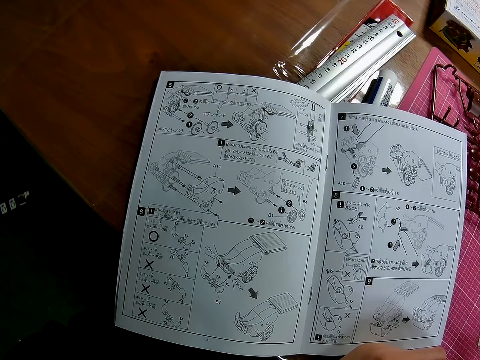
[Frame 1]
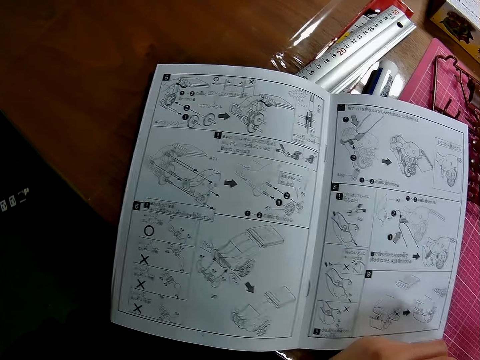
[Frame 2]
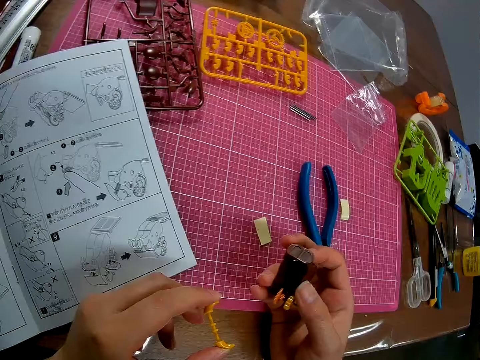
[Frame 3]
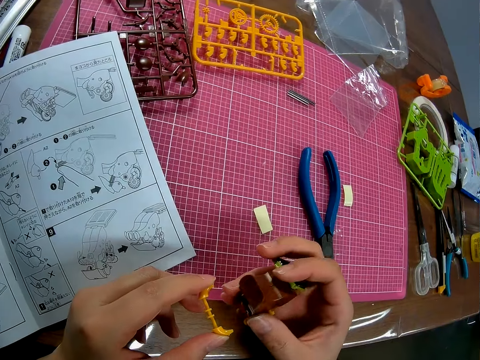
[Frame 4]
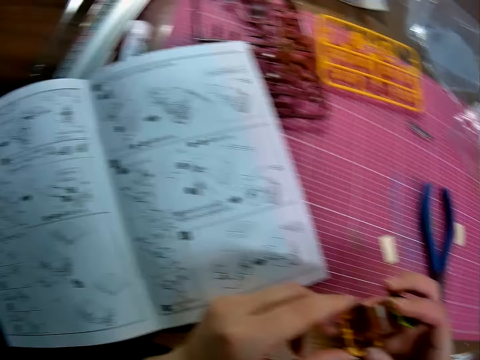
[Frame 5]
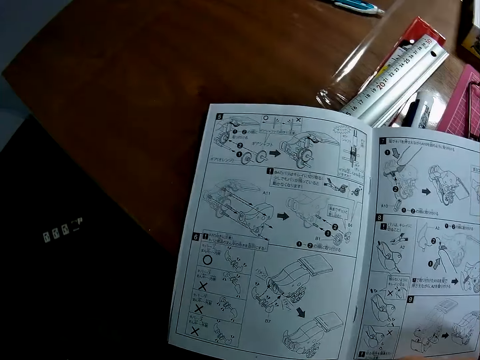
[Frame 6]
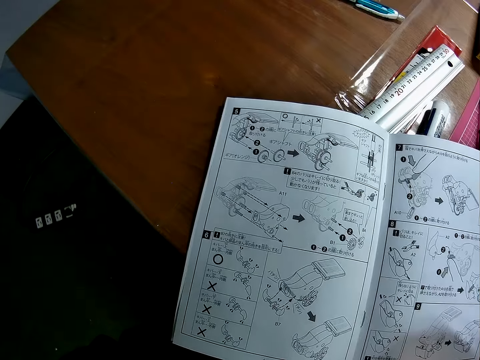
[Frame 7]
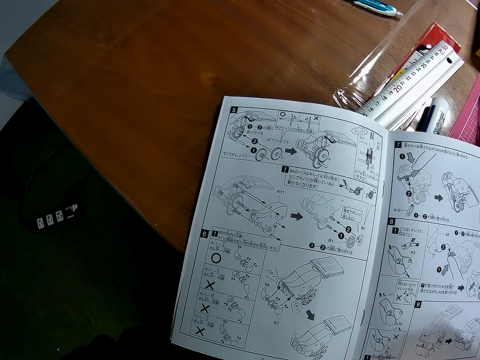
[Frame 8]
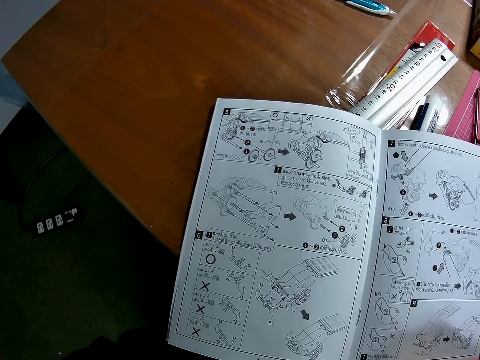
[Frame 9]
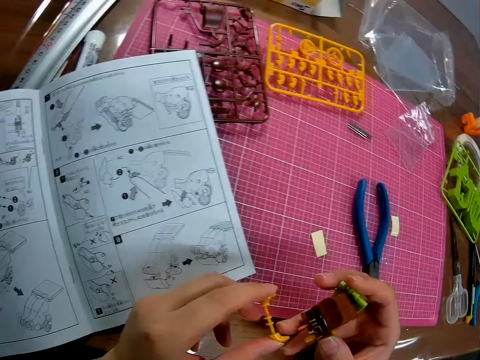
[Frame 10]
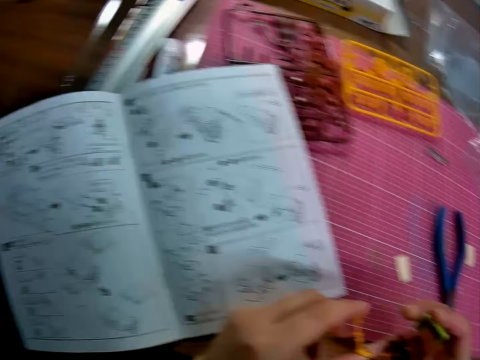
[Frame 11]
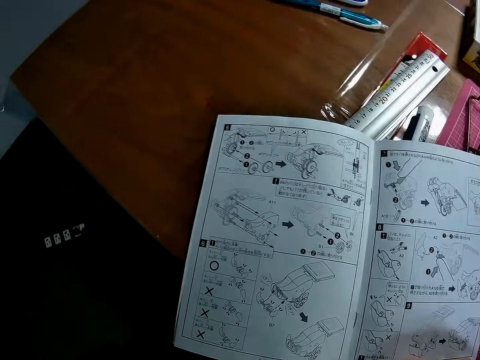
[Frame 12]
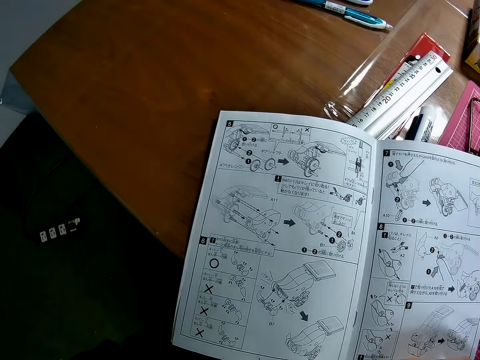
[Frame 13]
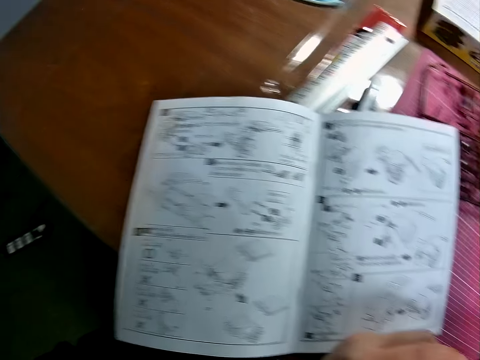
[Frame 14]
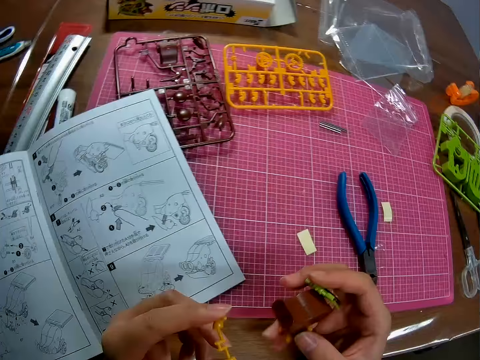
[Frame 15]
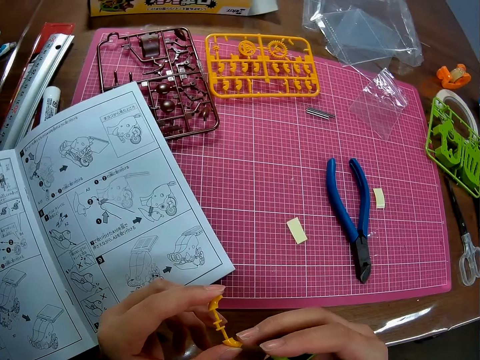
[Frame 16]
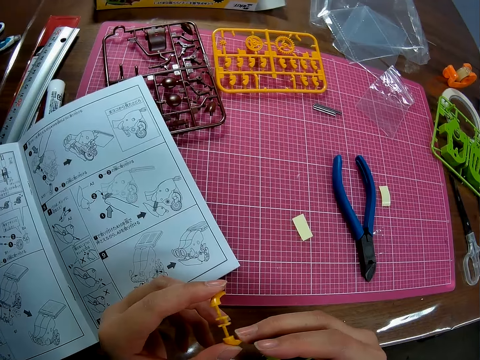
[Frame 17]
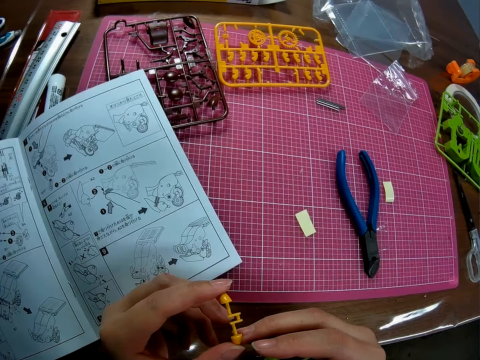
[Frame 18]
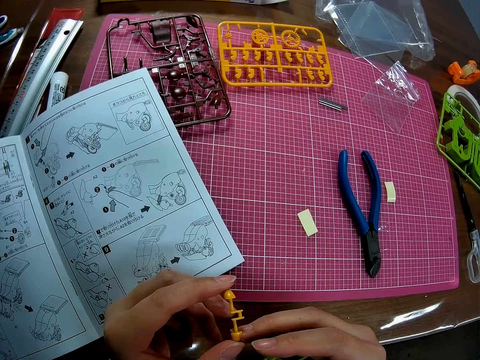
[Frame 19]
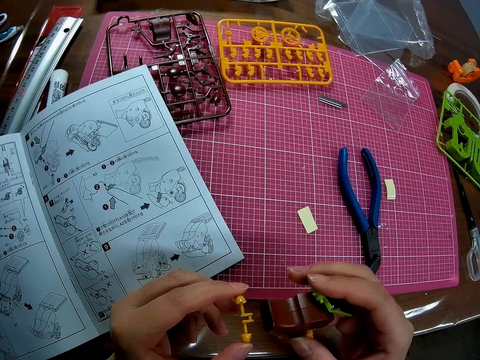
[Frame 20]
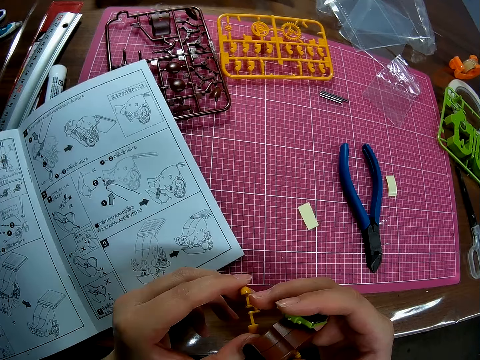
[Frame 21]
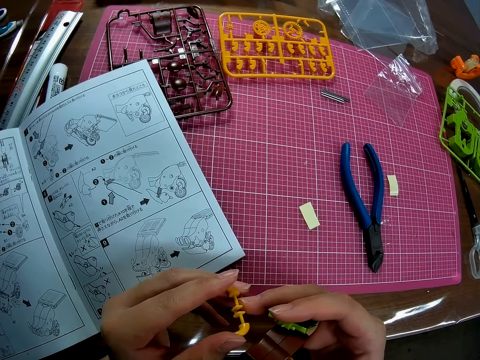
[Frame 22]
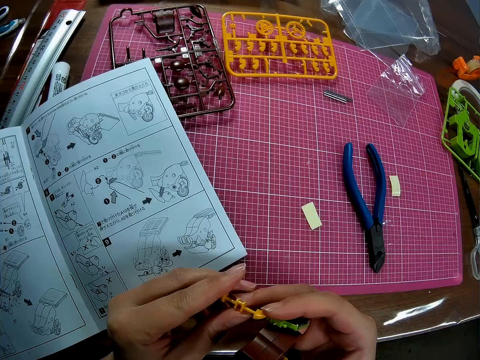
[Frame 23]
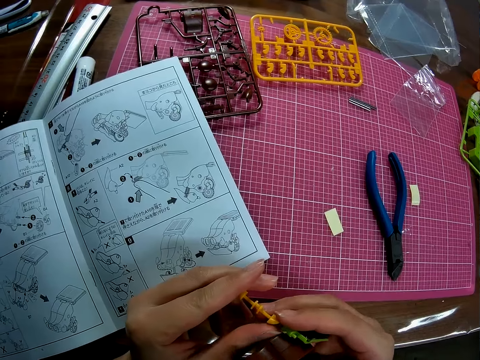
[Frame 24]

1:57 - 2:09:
The camera wearer turns to the piece or pull back gear box in her two hands. She turns to the book or manual on the table. She turns to the piece in her two hands. She turns to the book on the table. She turns to the piece in her two hands. She adjusts the piece in her two hands.

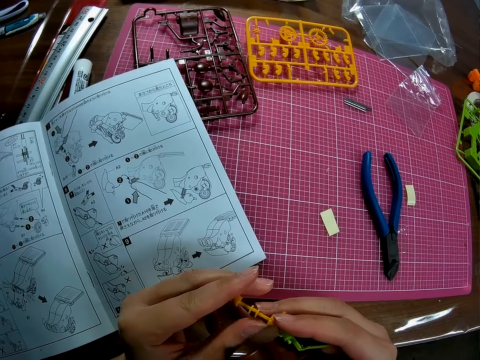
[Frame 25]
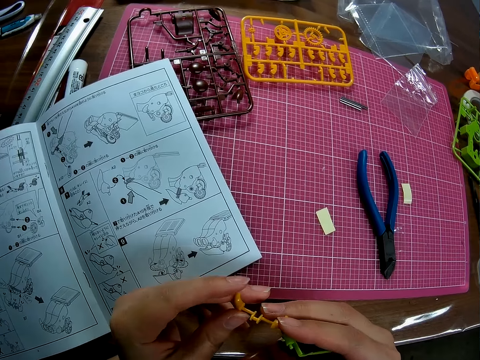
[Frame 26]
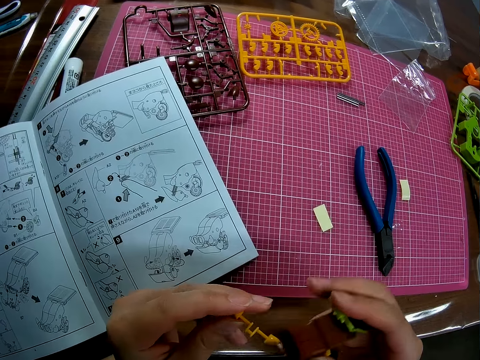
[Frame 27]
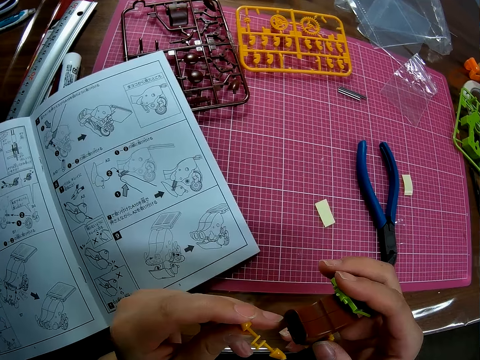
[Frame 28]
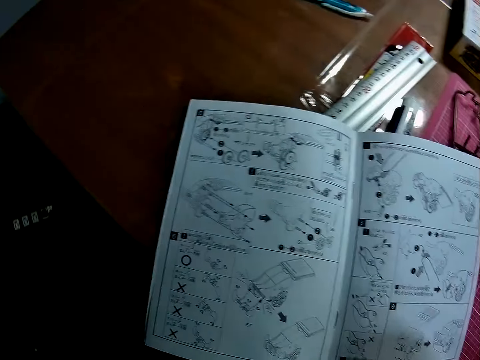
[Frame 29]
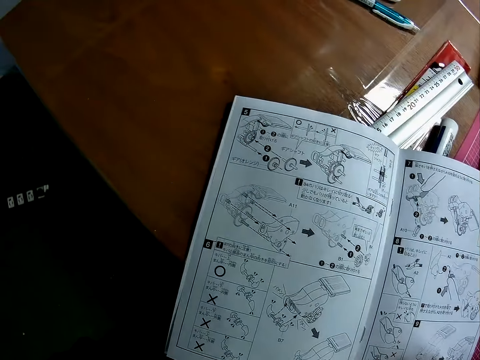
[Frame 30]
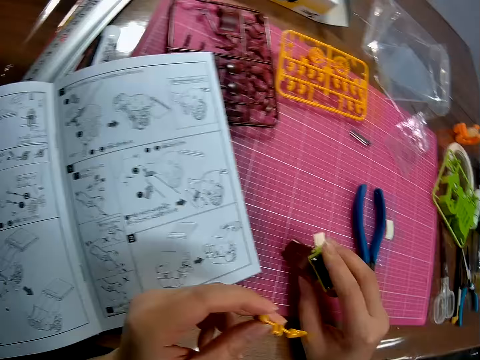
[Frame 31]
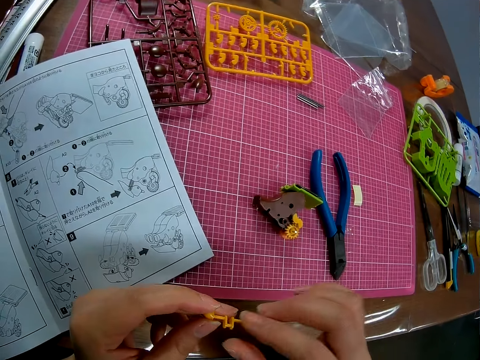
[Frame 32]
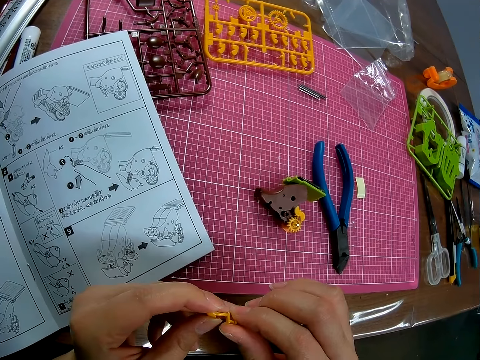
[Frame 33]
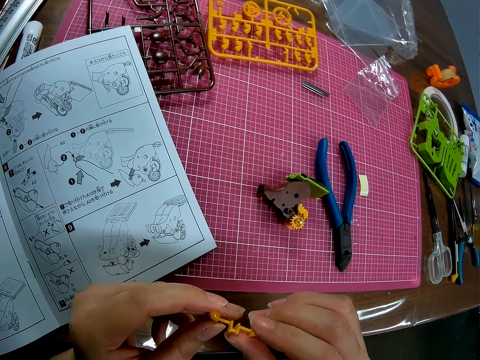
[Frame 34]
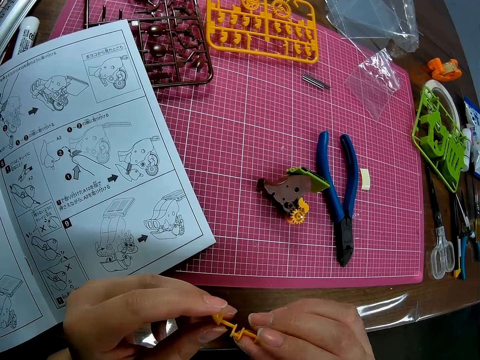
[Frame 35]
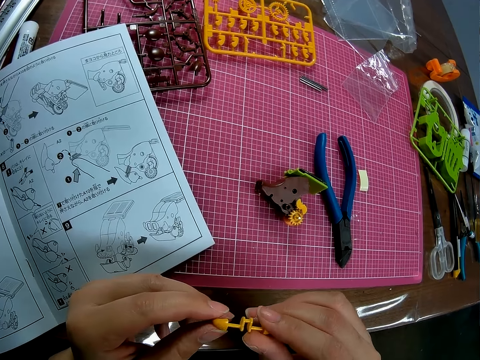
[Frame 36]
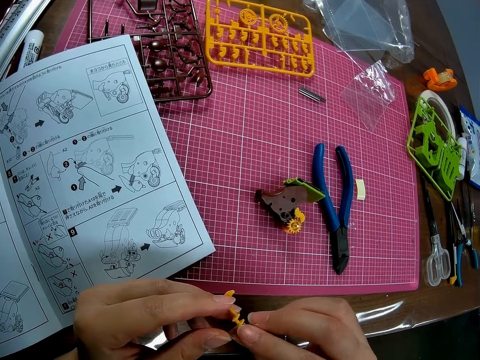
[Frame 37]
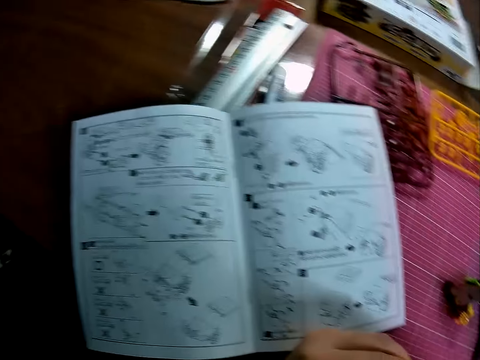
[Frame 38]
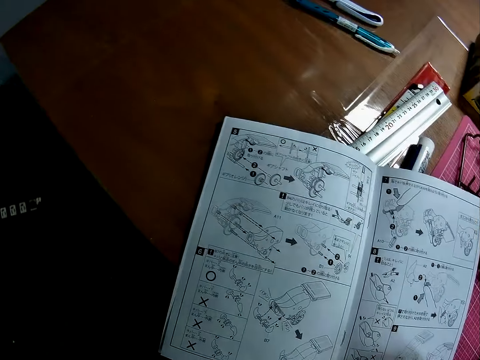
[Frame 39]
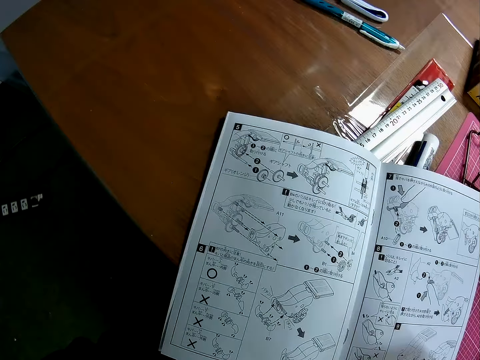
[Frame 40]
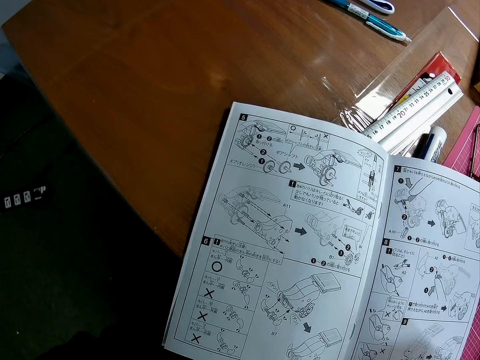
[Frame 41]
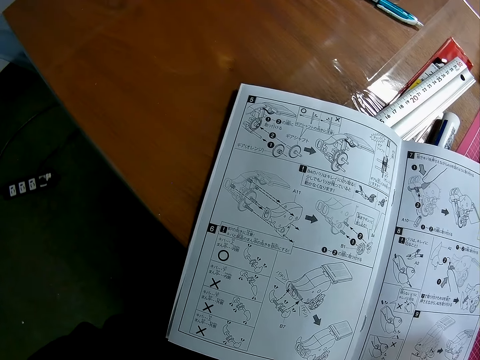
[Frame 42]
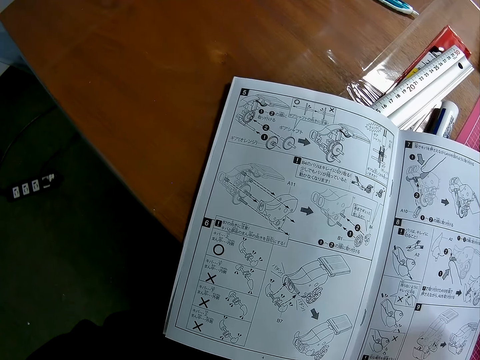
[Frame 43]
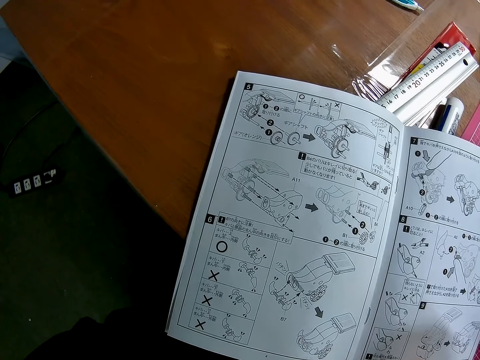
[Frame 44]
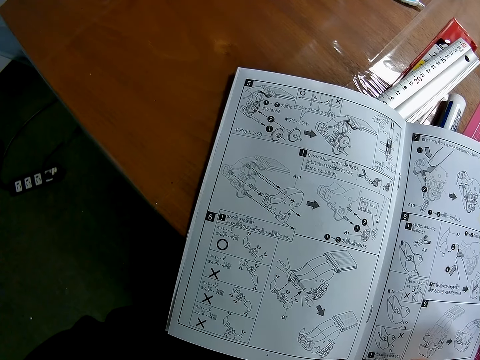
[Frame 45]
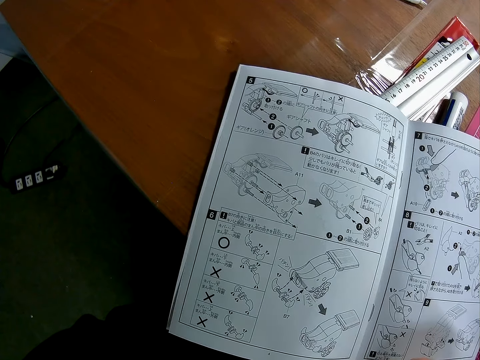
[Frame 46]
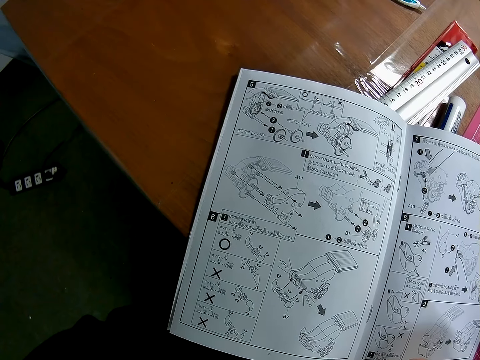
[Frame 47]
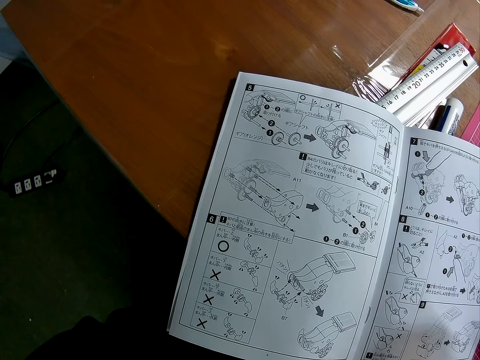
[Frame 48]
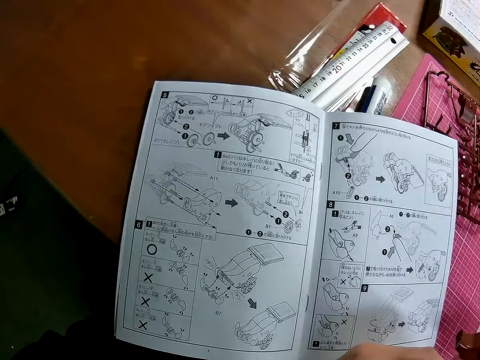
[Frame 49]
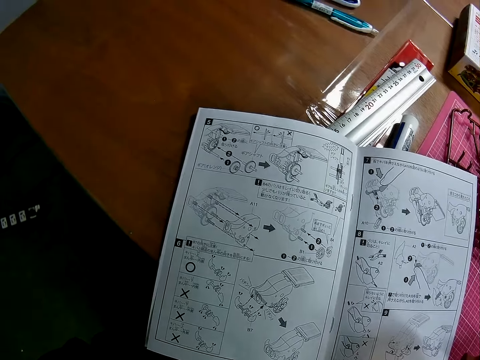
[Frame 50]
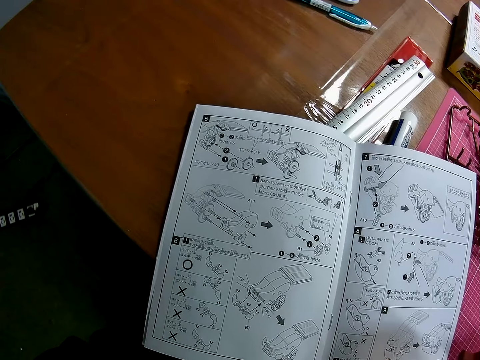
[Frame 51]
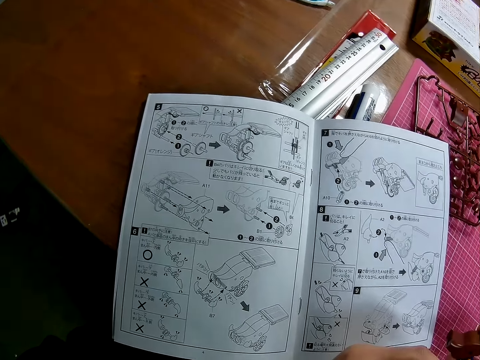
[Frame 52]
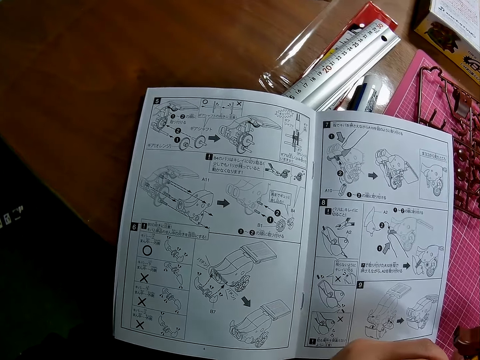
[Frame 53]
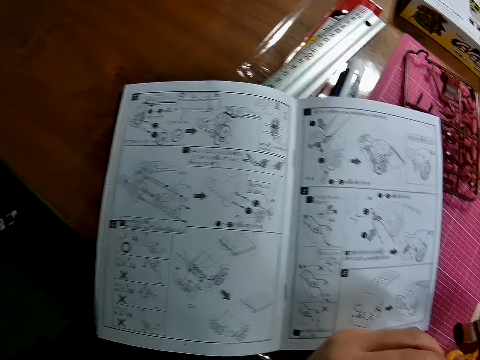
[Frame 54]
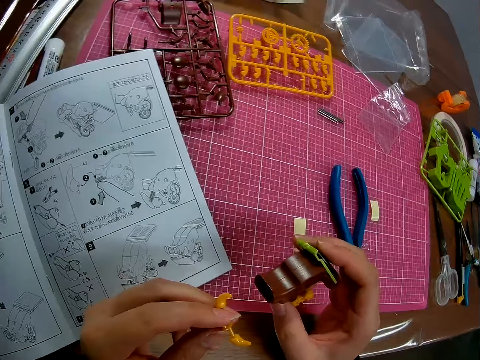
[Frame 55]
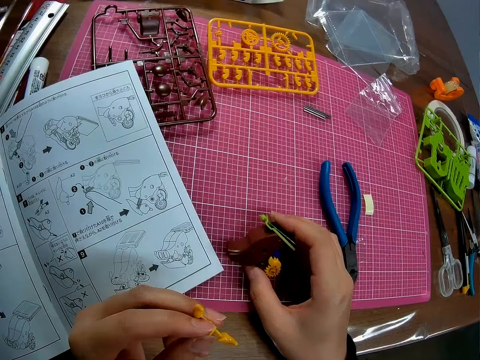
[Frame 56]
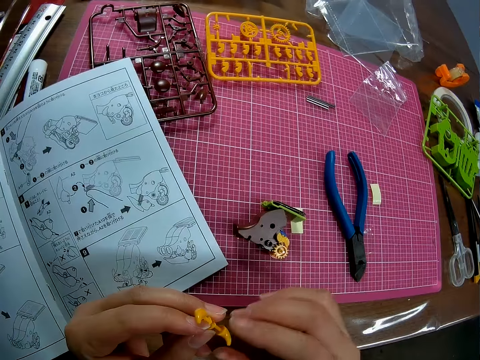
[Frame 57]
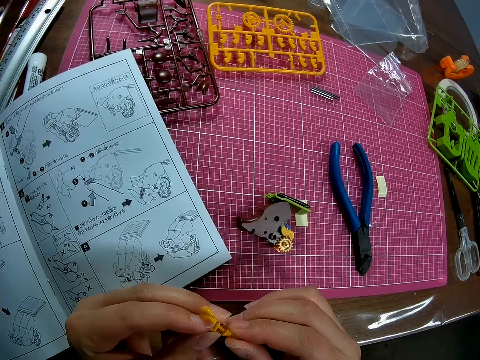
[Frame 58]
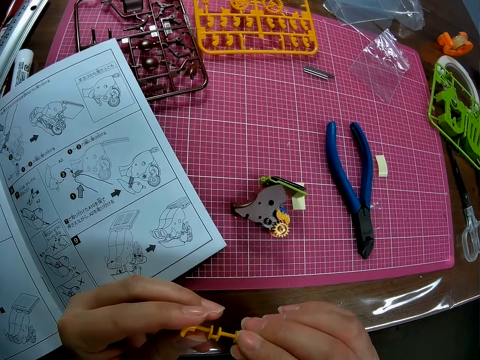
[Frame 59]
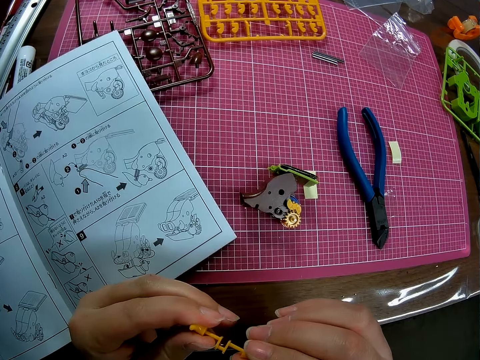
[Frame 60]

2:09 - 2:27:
The camera wearer turns to the book or manual on the table. She drops the piece or pull back gear box on the table with her right hand. She holds the piece in her left hand with her two hands. She looks at the small piece of arm micron. She turns to the book on the table. She turns to the piece in her two hands. She drops the piece on the table with her right hand. She looks at the piece of arm micron. She holds the piece in her left hand with her two hands.
